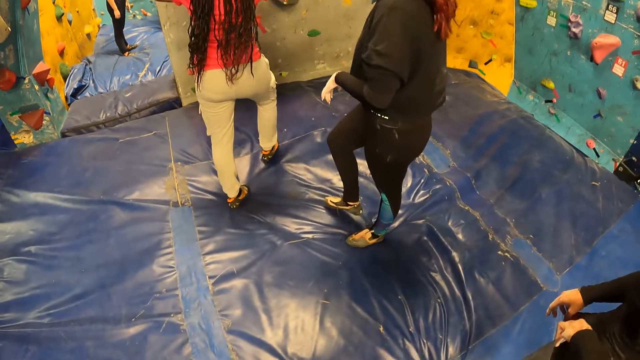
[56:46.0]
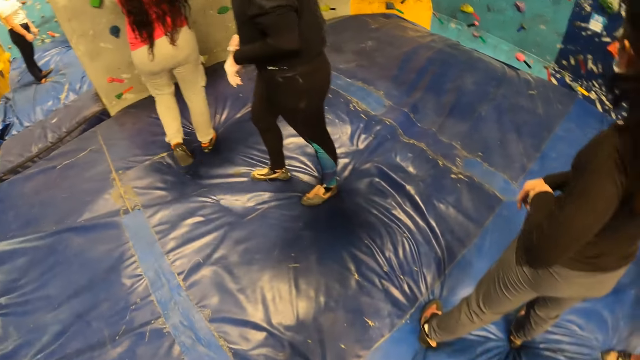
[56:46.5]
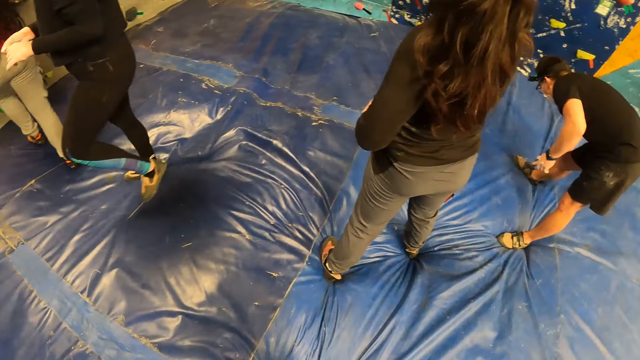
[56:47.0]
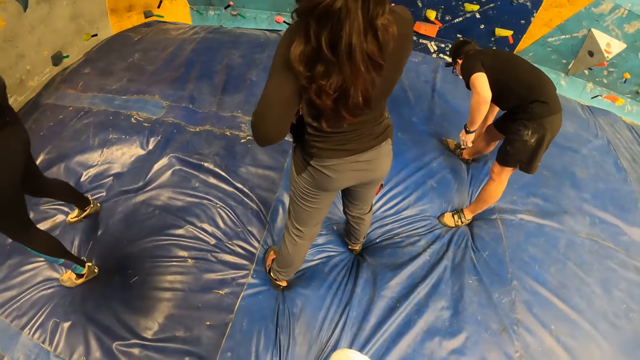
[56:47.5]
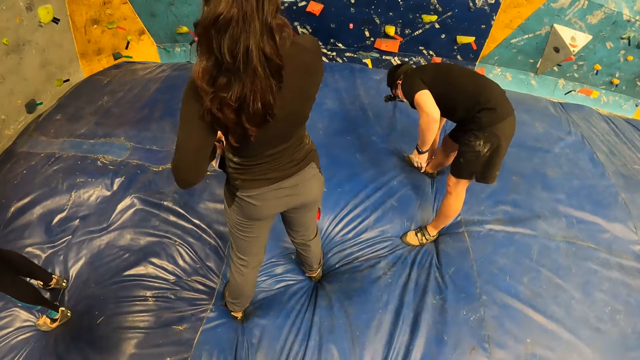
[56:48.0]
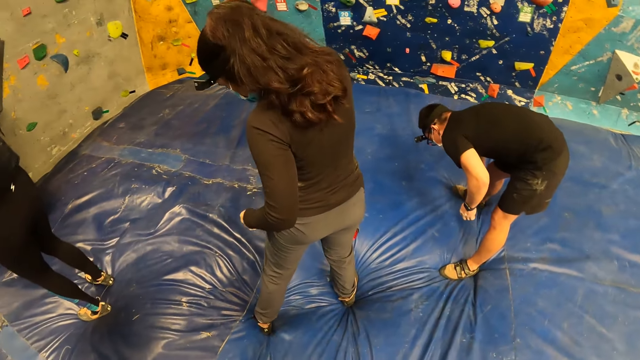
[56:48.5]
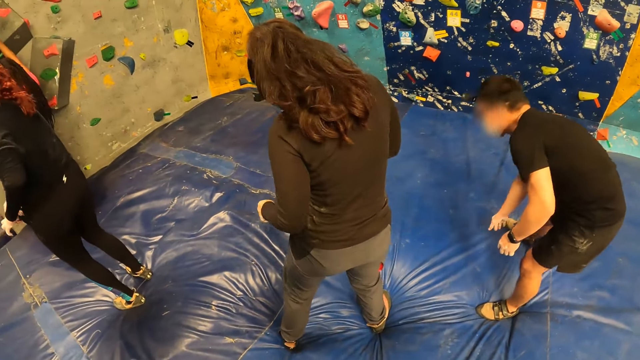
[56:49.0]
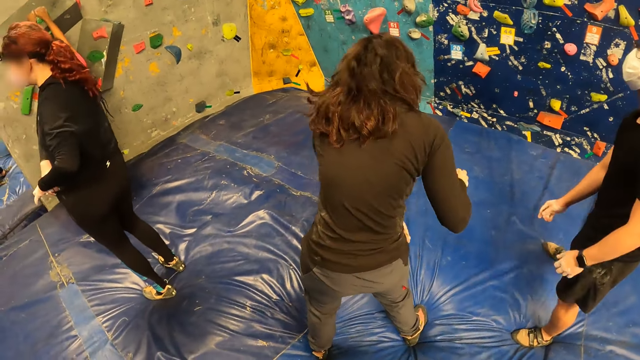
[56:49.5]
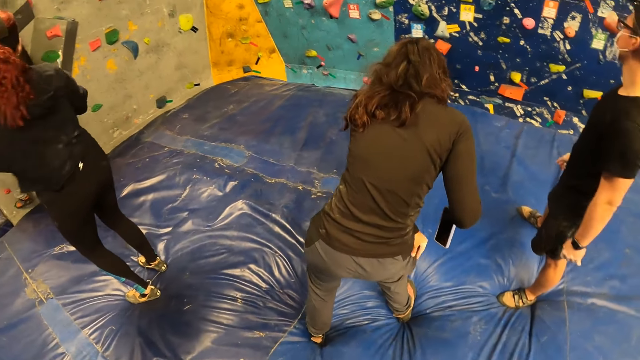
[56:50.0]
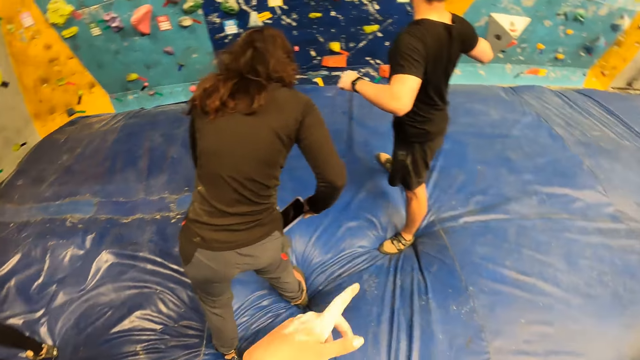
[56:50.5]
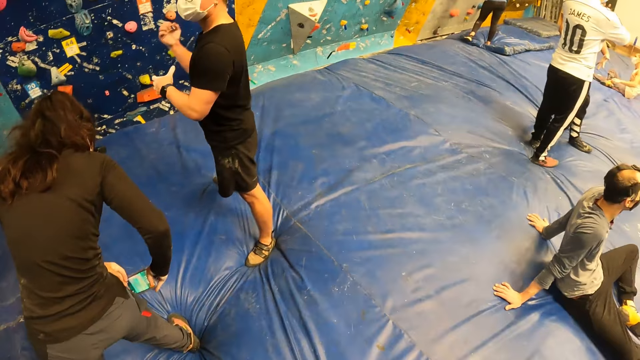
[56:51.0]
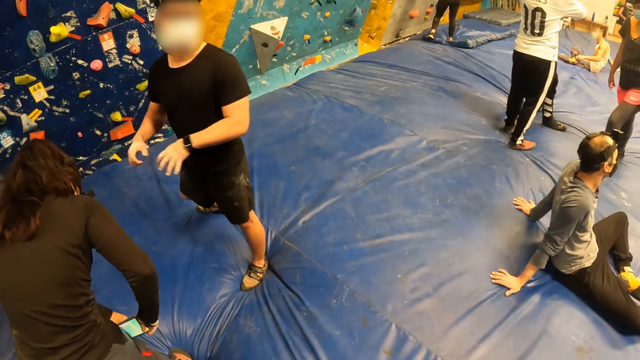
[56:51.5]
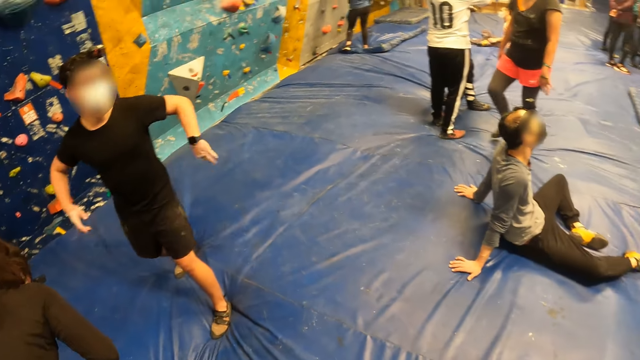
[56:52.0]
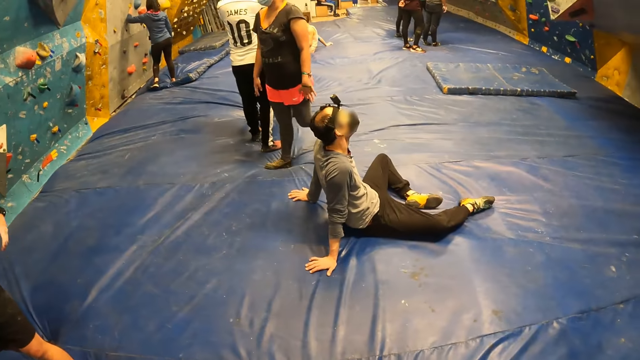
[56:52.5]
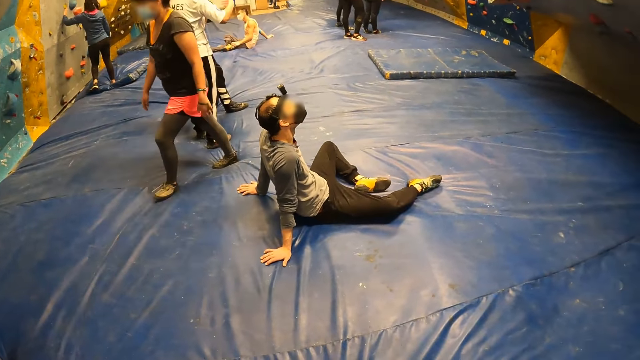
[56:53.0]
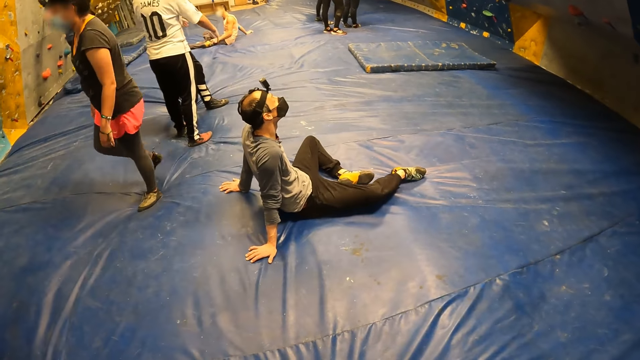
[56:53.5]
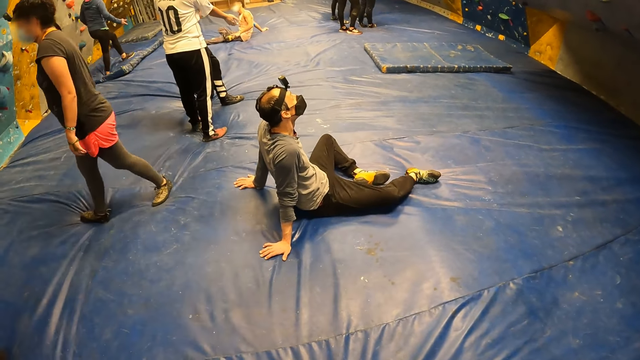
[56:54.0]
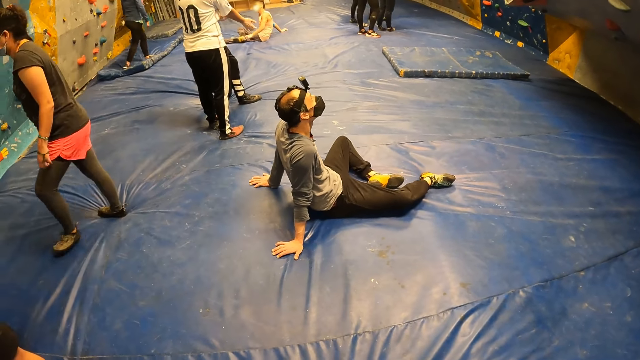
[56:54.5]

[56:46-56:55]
A person moves around. A man rubs his right ankle with his right hand. Another person moves around. Another person moves and bends down. A woman opens a pocket in her trouser with her left hand. The woman holds the pocket. The man stretches both hands. The woman puts the phone in the pocket with her right hand. The man shakes both hands. Another person walks around.

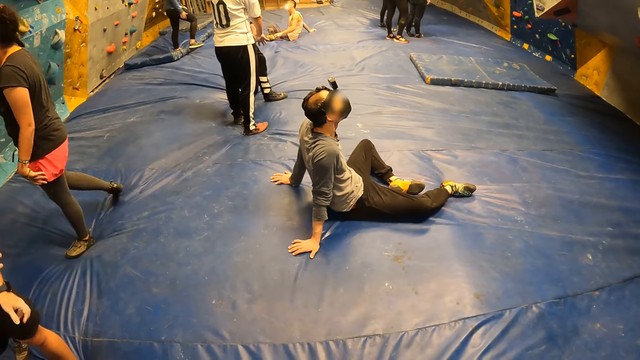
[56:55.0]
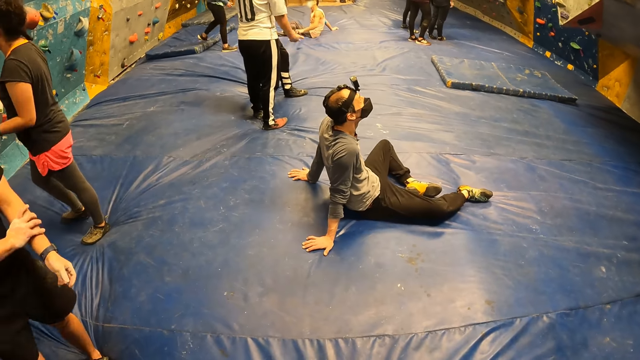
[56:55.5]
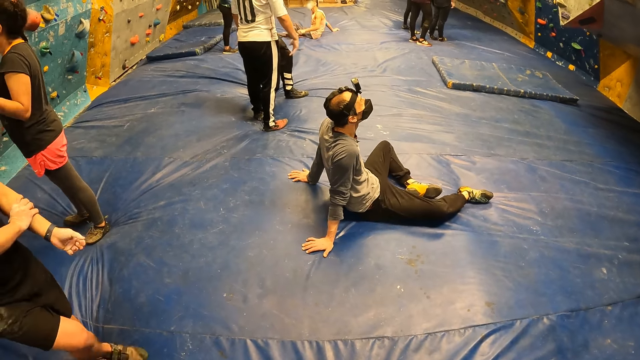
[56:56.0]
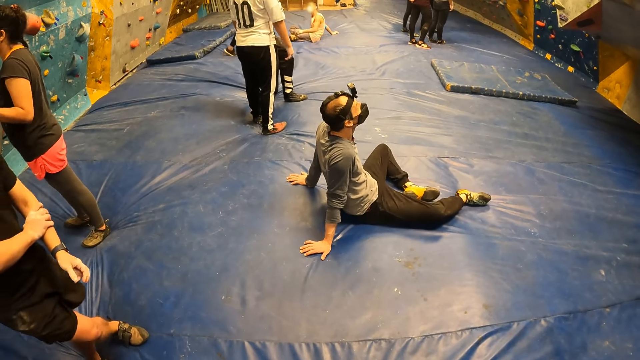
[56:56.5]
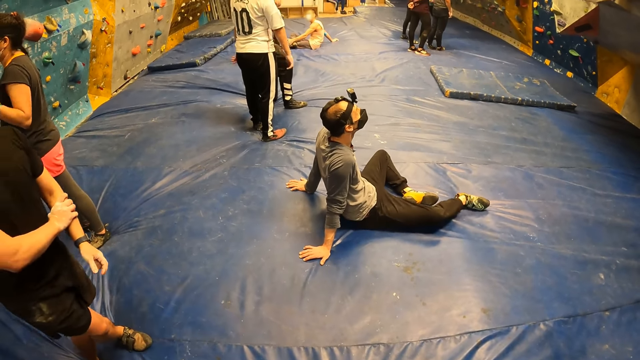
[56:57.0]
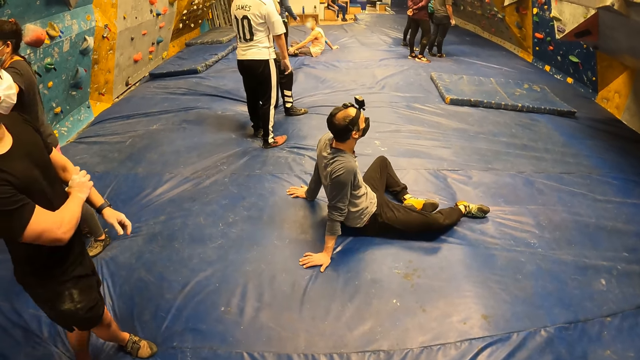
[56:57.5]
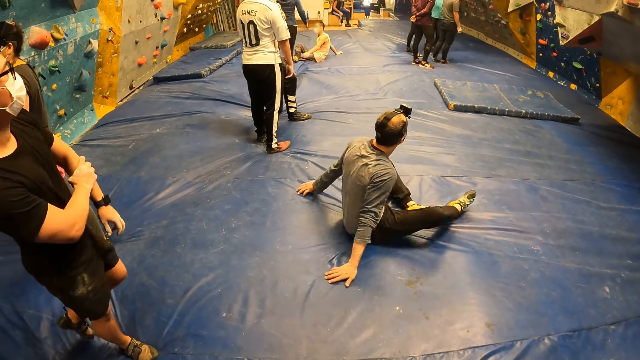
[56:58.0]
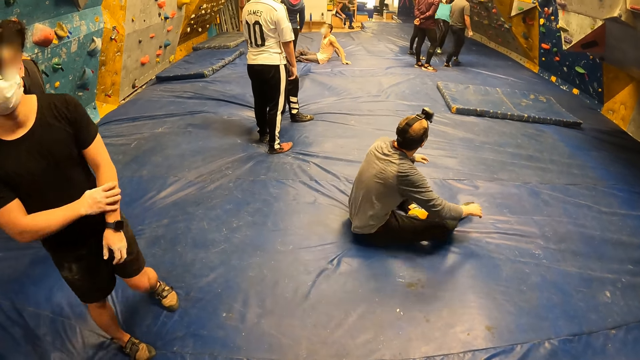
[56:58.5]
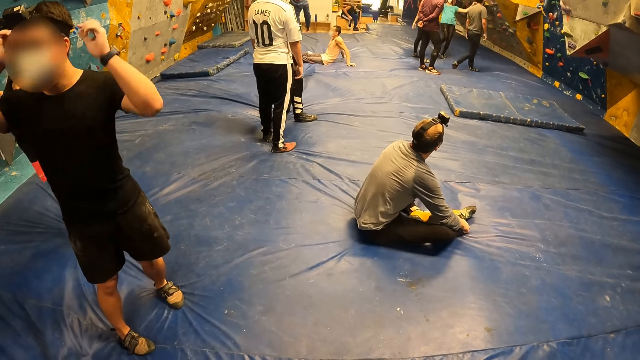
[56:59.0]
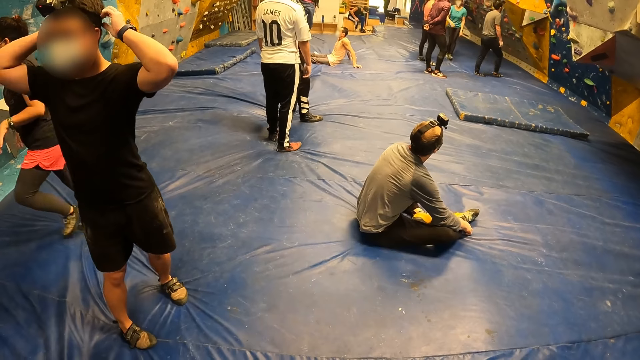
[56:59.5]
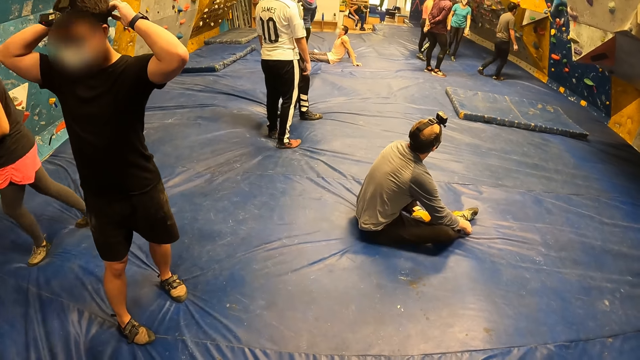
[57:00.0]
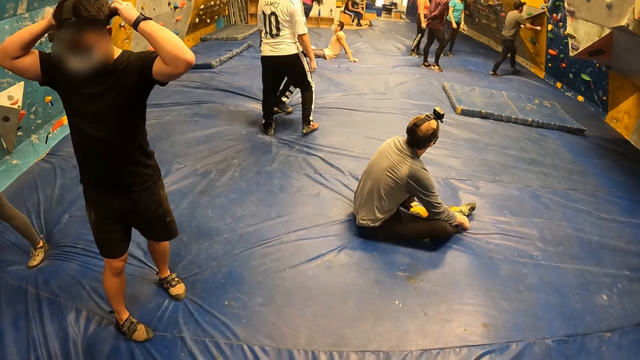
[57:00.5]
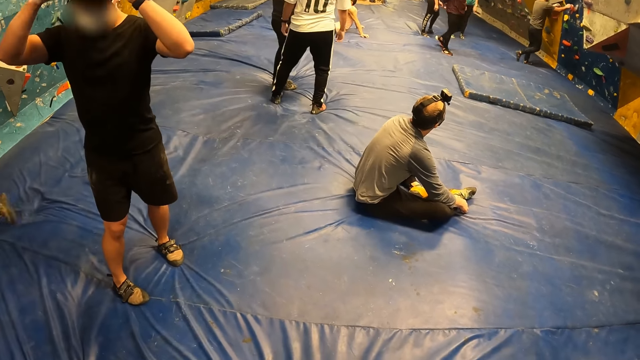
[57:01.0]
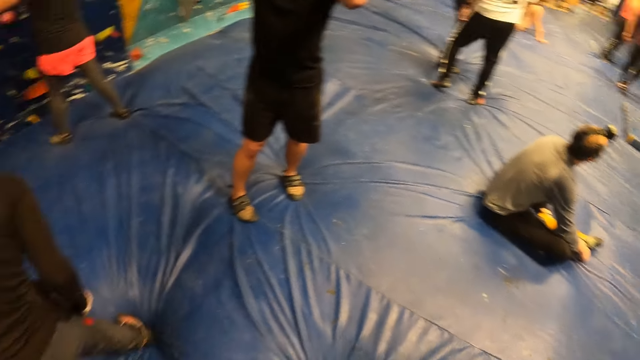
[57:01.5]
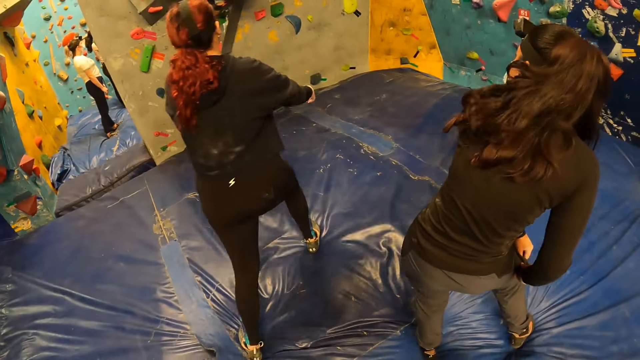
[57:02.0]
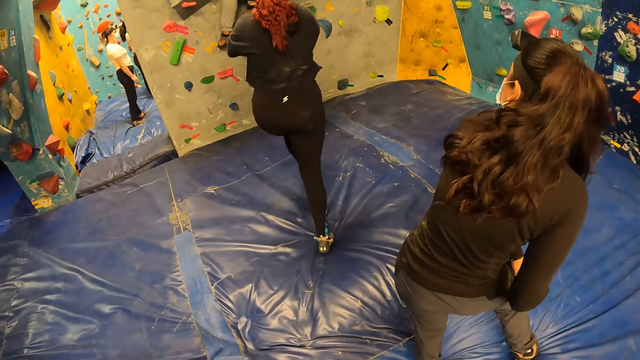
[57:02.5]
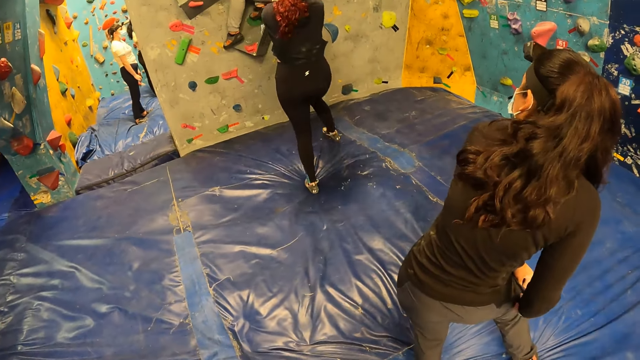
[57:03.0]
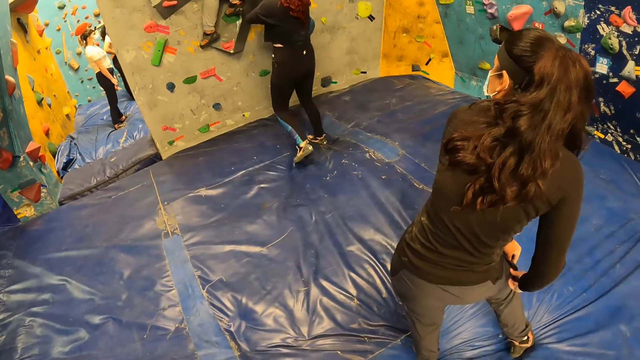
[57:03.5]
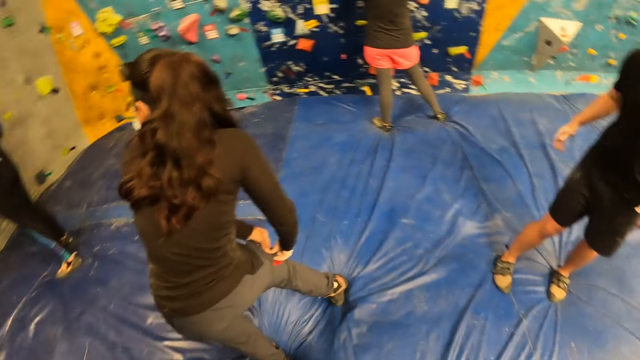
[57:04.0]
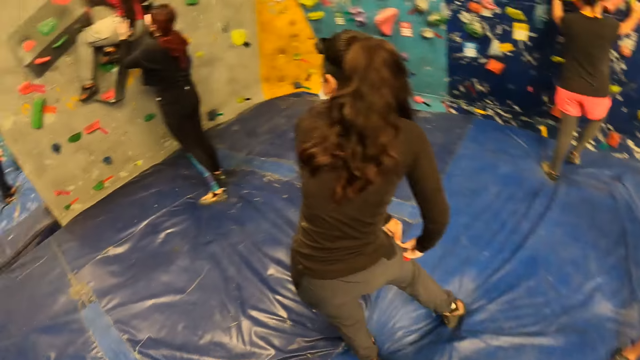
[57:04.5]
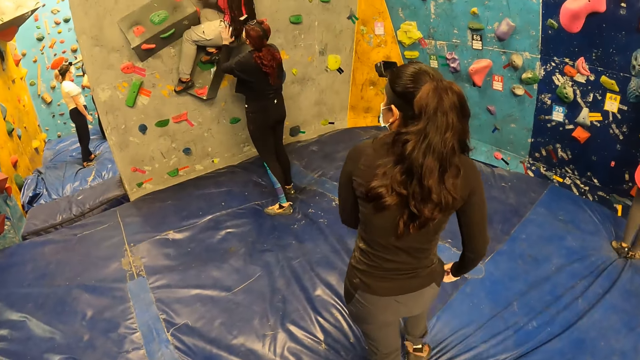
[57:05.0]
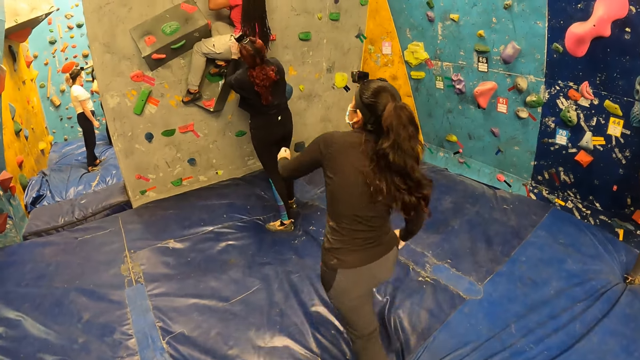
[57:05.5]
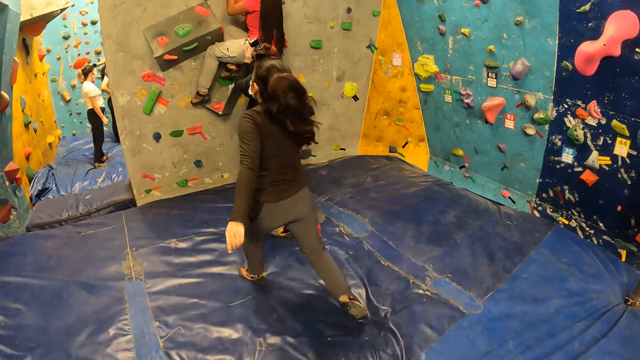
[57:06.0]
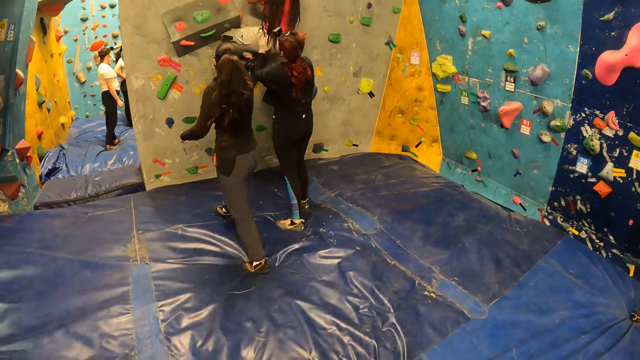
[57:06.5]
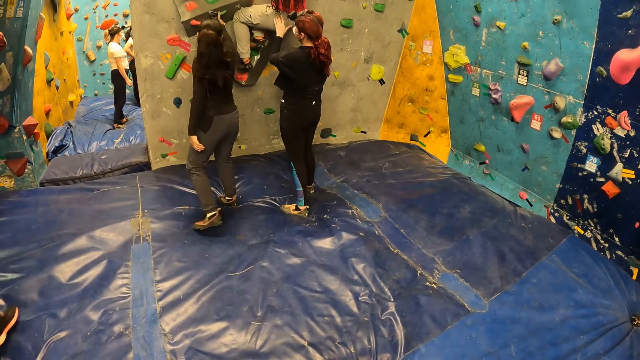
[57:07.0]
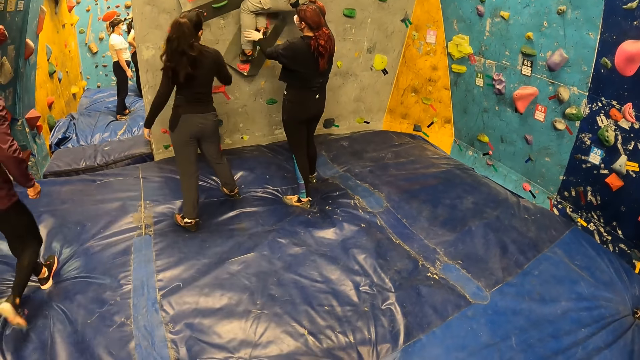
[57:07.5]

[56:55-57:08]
A man massages his left arm with his right hand. A person holds his right hand. The man adjusts the camera strap on his head with both hands. Another person moves around. A woman closes the pocket with both hands. Another woman holds a third woman with both hands. The second woman moves around. Another person walks around. The first woman taps a climb hold with her right finger.
